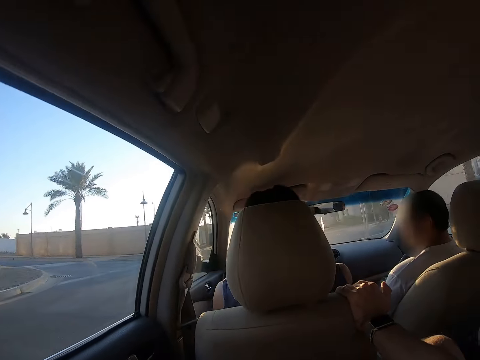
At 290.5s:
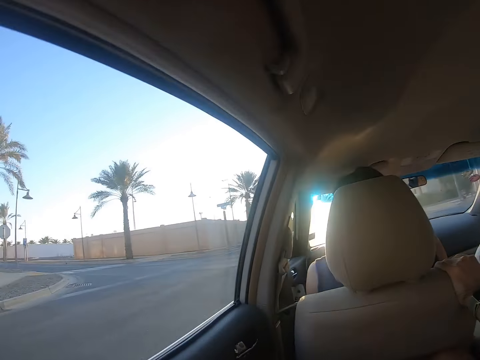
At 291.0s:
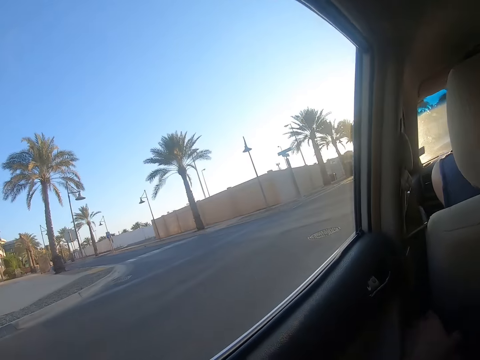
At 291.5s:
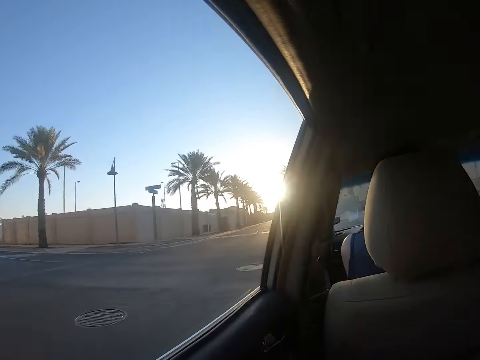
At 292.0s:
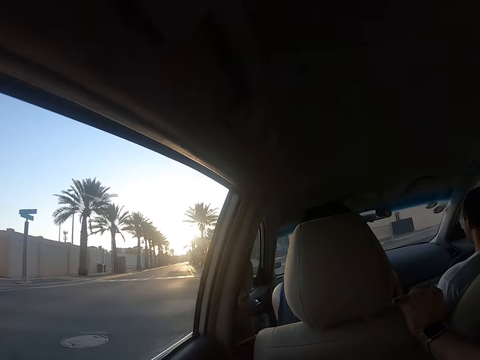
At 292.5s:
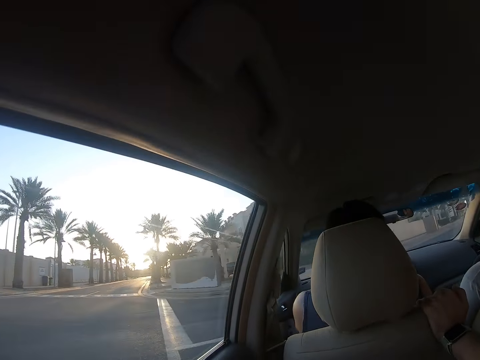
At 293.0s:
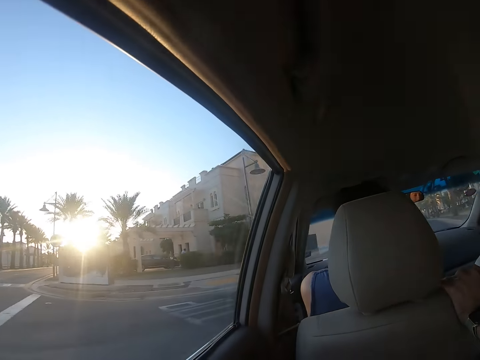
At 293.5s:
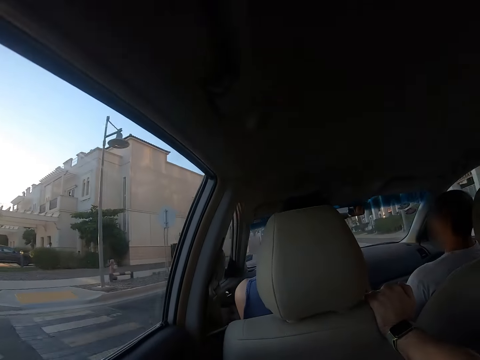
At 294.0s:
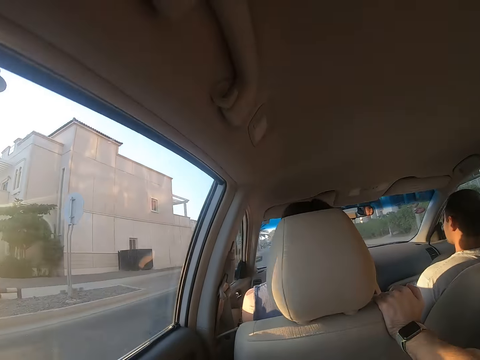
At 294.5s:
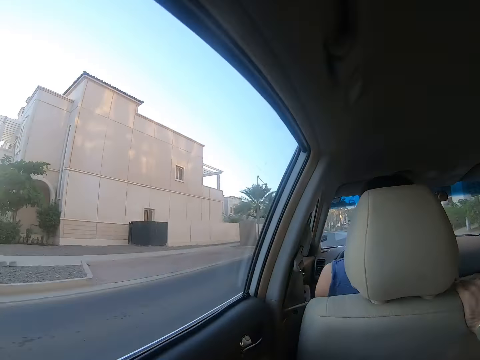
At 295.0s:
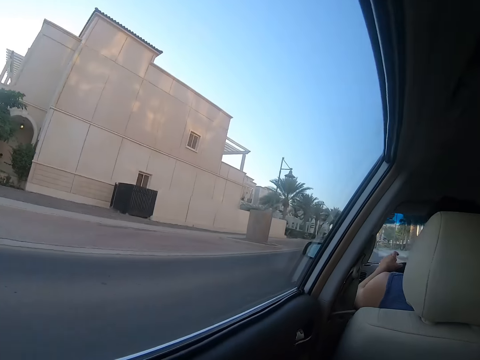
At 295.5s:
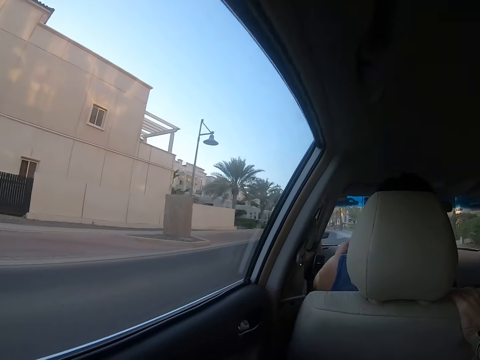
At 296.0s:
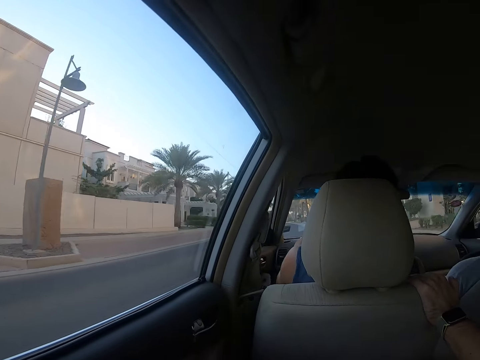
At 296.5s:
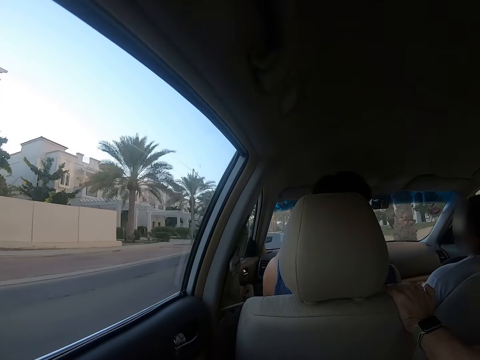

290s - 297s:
A man drives the car. The camera wearer looks outside the car.

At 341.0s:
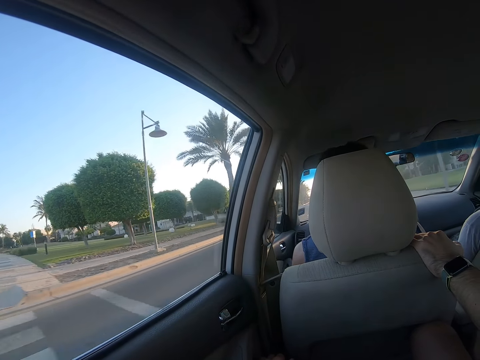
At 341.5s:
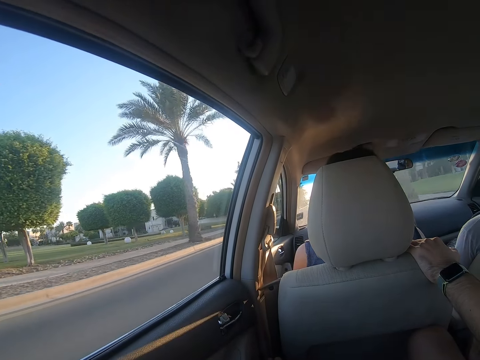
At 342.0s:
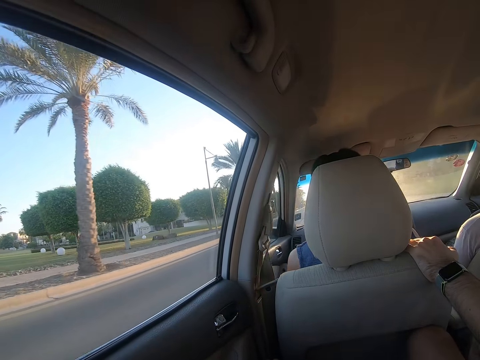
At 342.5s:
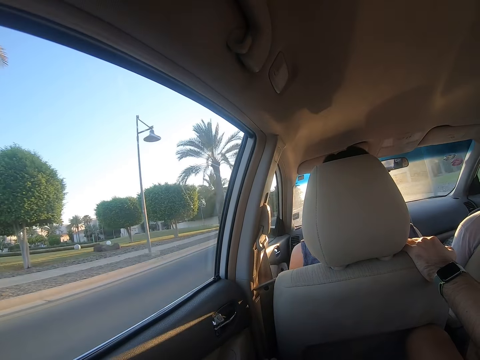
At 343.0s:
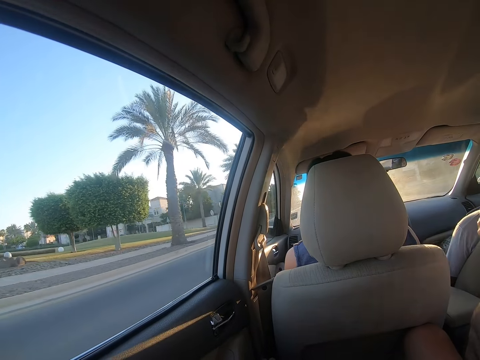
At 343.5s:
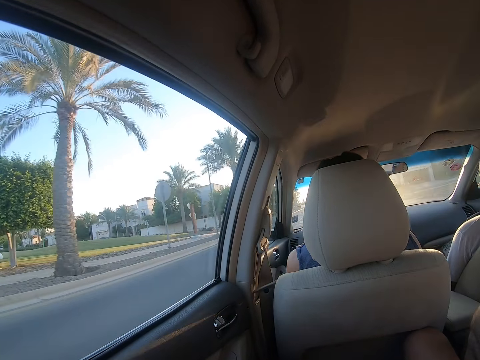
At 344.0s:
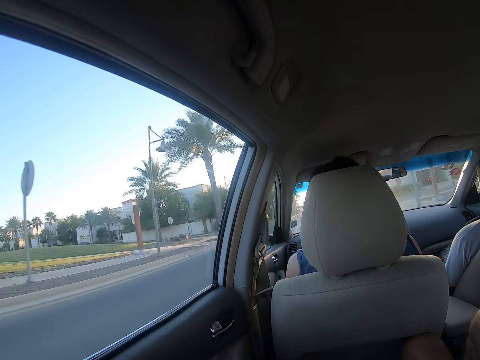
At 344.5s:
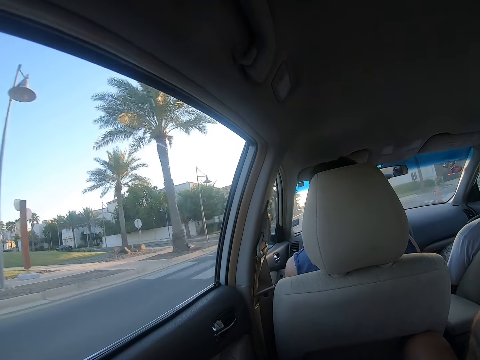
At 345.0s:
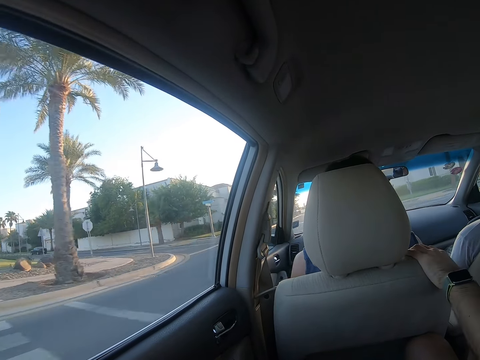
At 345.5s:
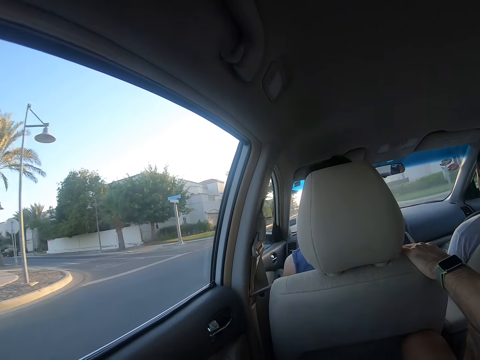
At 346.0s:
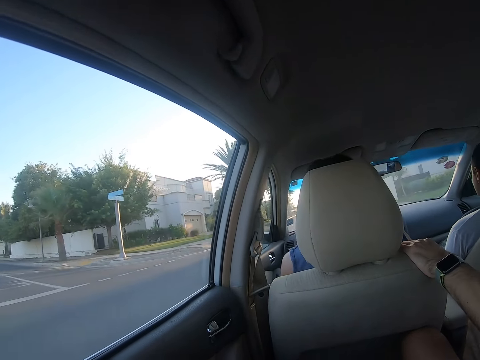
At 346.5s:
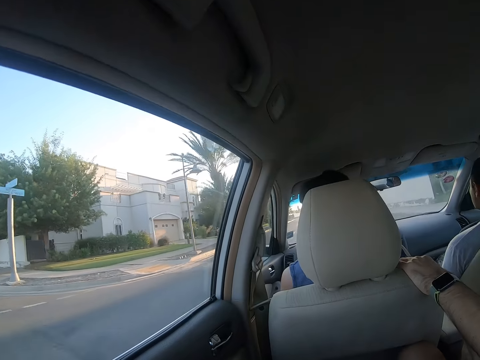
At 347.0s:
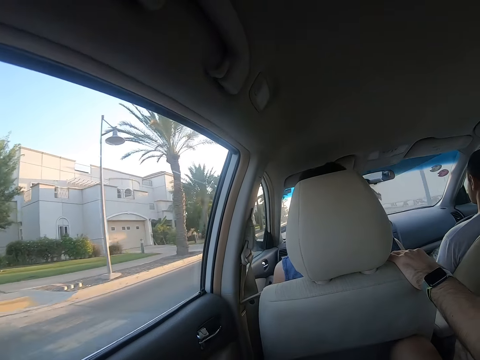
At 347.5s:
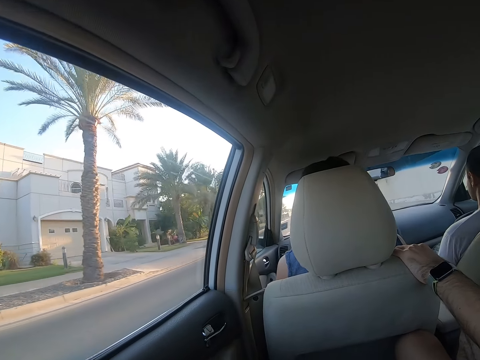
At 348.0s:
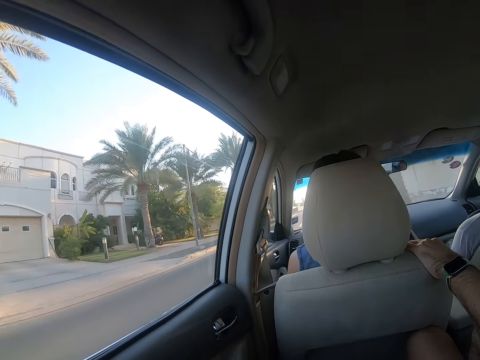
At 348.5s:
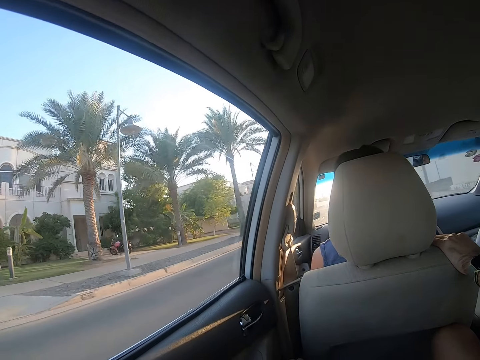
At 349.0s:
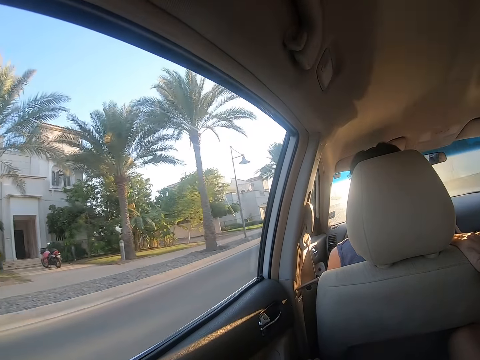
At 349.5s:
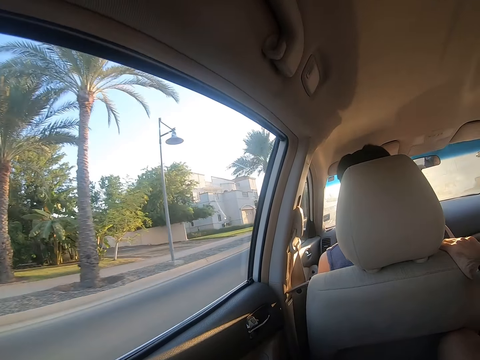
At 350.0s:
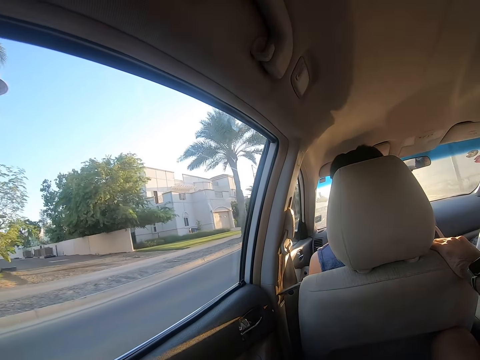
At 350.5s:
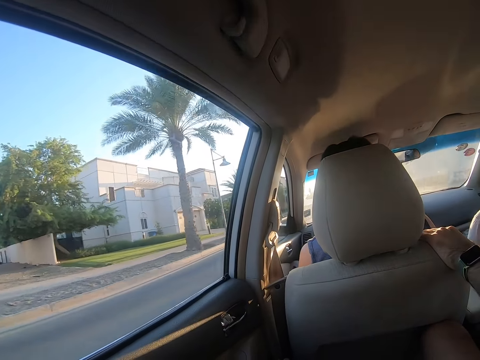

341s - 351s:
A man lets go of the car seat. Another man drives the car on the road. The first man places his hand on the car seat. The other man drives the car on the road.

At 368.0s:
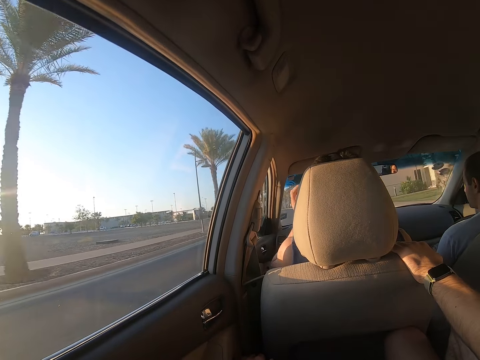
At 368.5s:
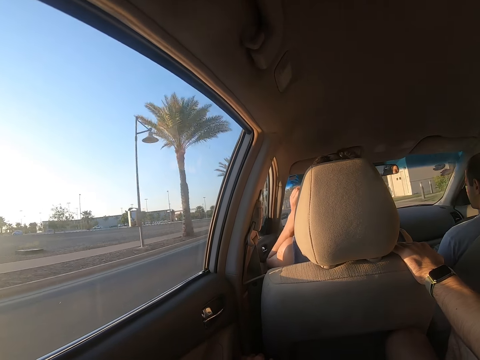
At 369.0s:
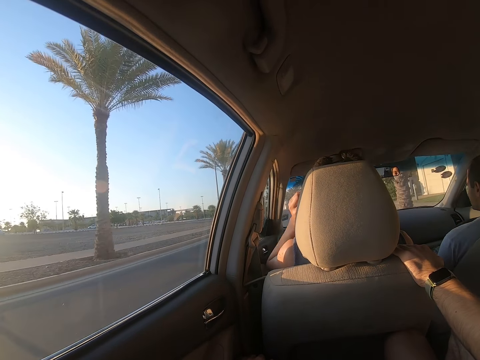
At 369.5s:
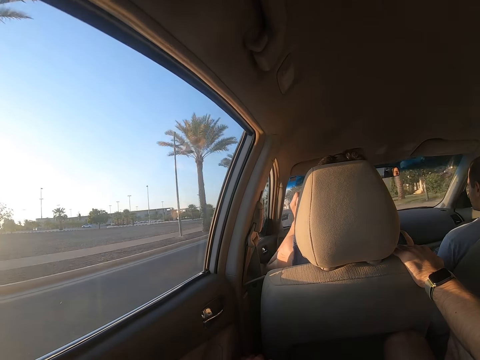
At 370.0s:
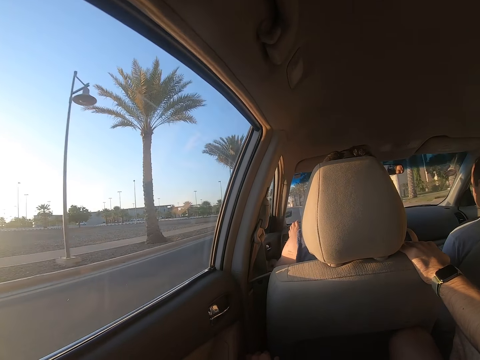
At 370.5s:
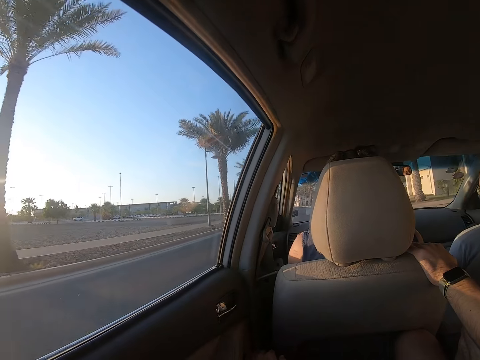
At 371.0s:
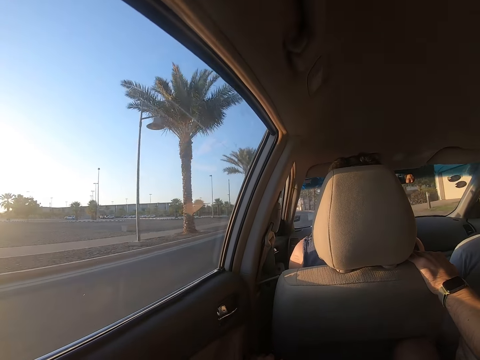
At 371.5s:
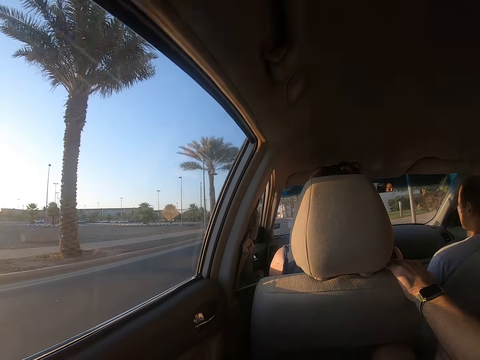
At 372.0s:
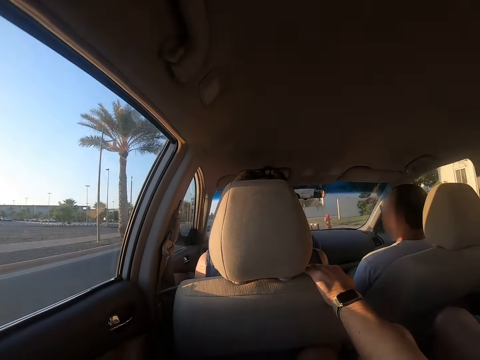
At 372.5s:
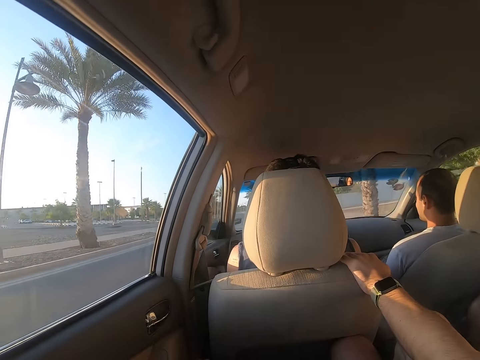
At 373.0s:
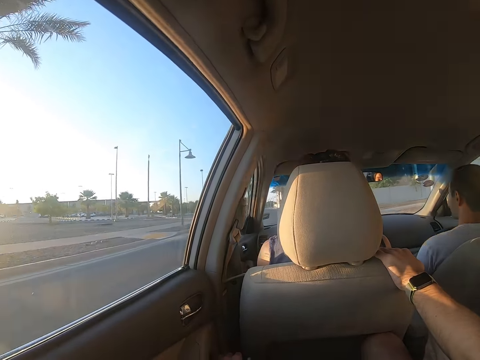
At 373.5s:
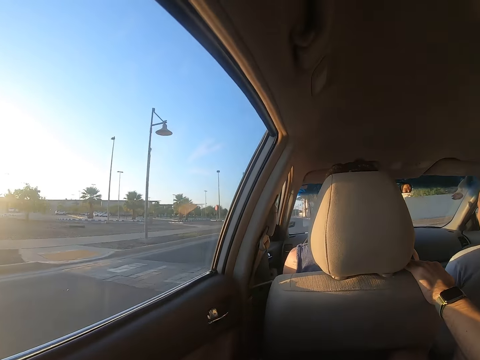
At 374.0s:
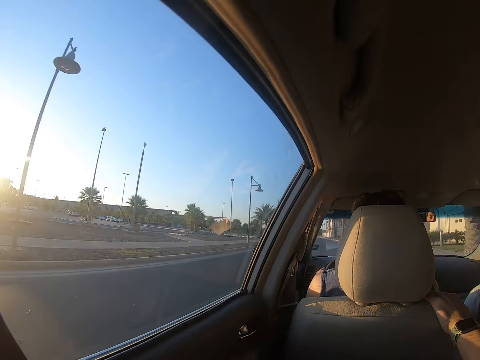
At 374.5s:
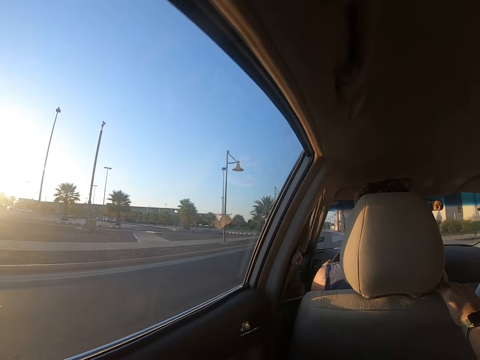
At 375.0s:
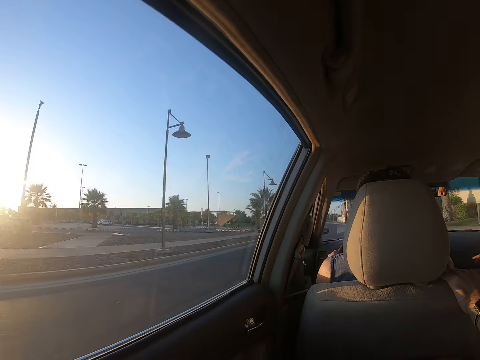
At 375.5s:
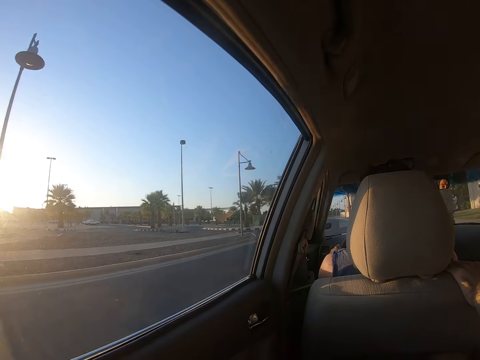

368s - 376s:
A man stretches his fingers, holds the steering wheel with both his hands and drives the car on the road.

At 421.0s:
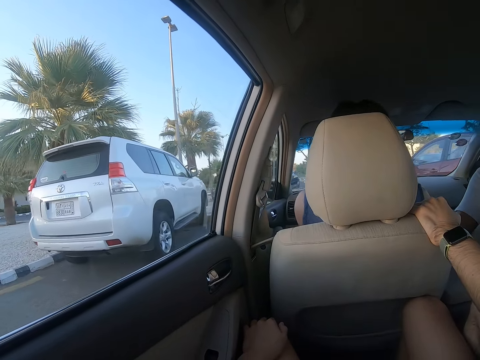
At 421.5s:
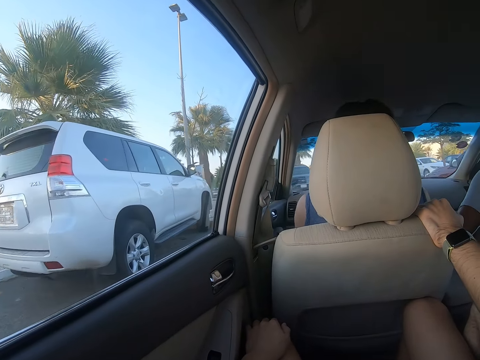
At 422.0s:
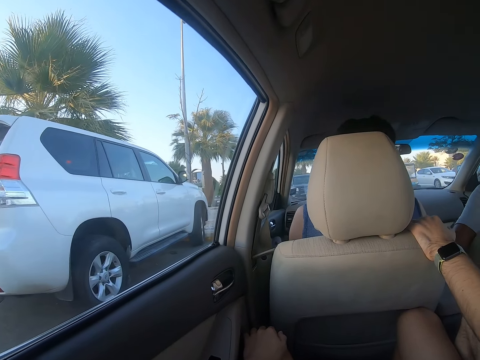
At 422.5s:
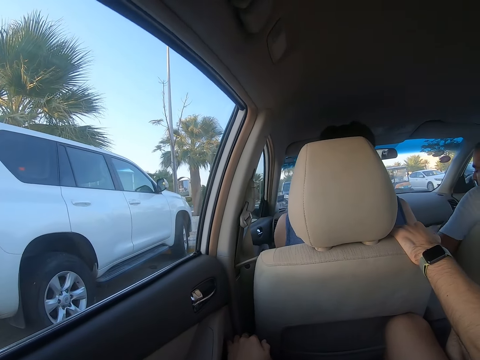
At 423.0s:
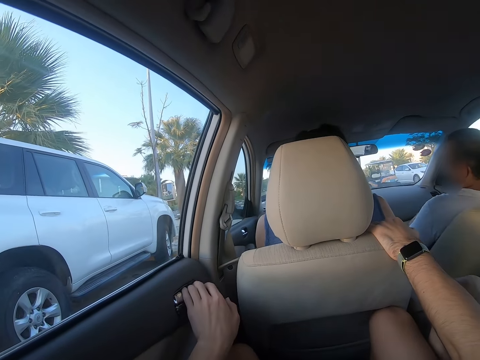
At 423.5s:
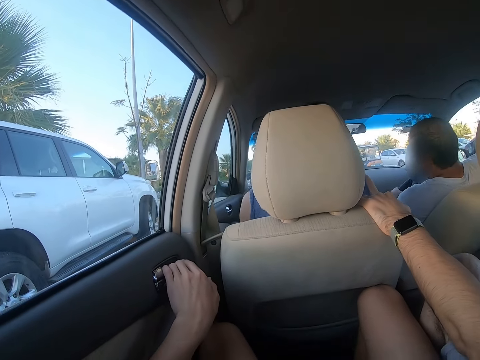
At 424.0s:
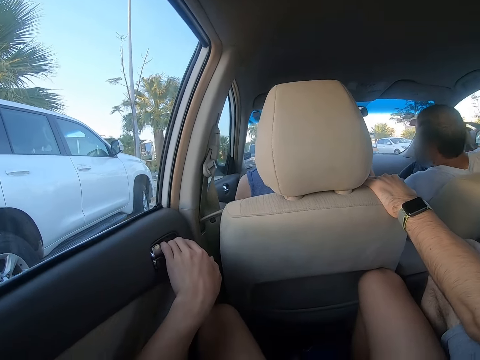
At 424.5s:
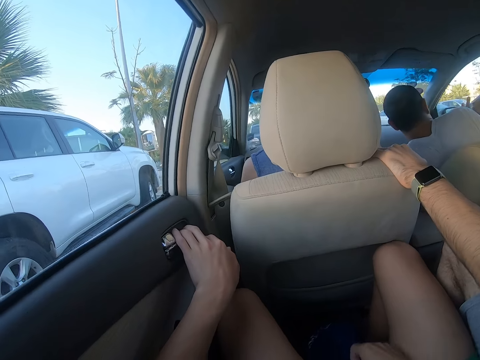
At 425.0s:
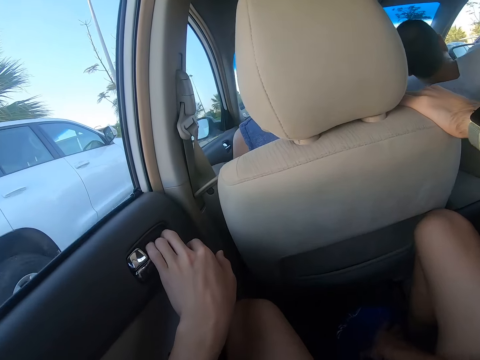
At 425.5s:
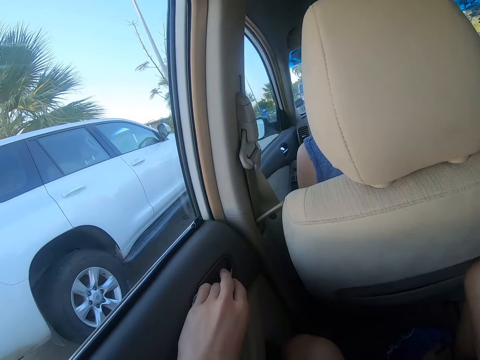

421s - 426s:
A man parks the car. The camera wearer opens the car door. They get out of the car.
